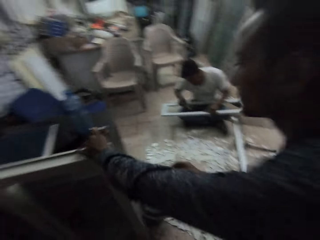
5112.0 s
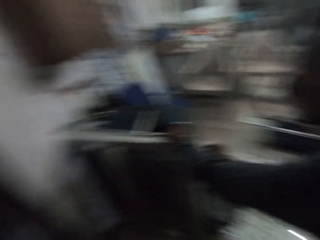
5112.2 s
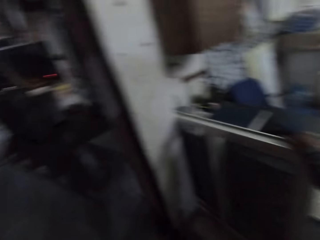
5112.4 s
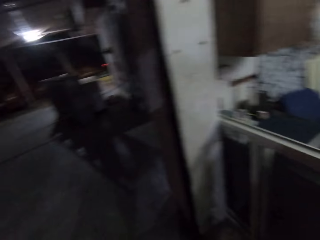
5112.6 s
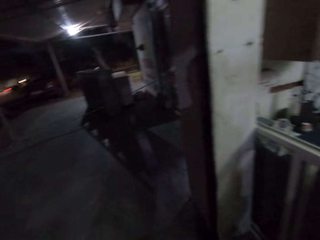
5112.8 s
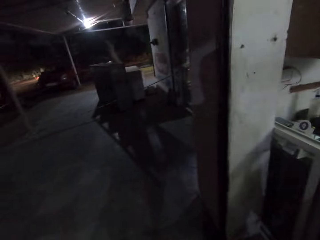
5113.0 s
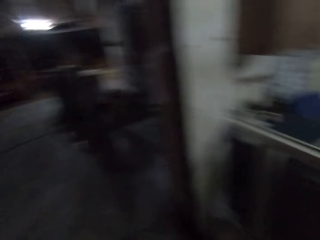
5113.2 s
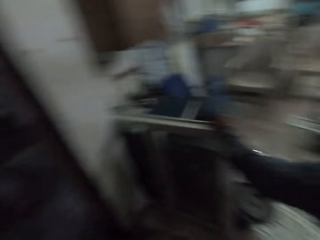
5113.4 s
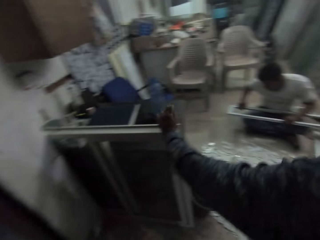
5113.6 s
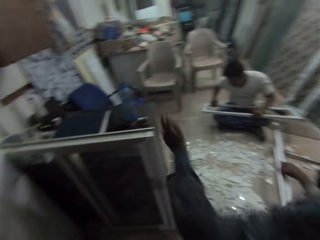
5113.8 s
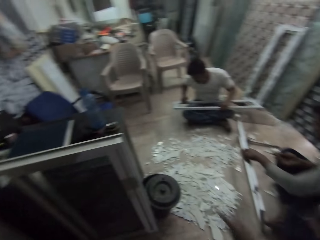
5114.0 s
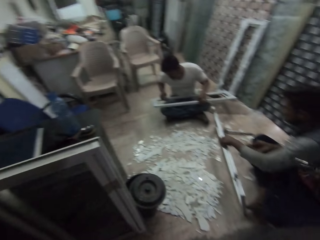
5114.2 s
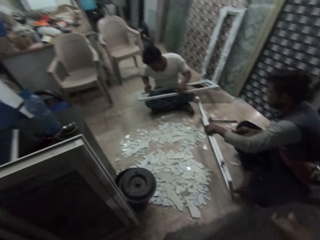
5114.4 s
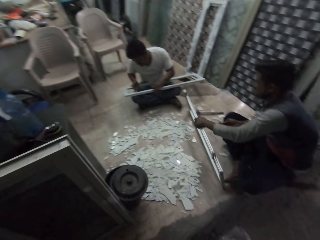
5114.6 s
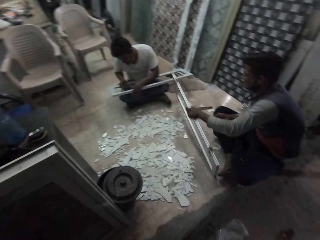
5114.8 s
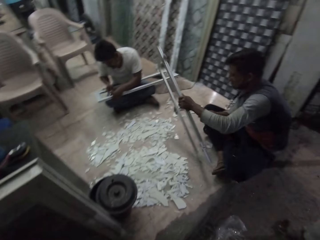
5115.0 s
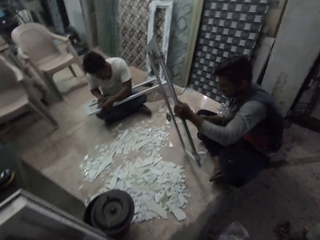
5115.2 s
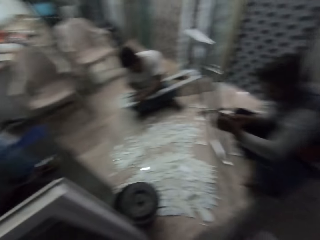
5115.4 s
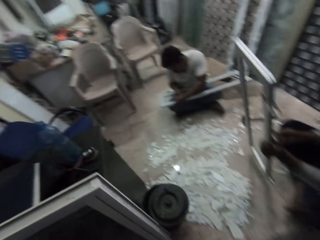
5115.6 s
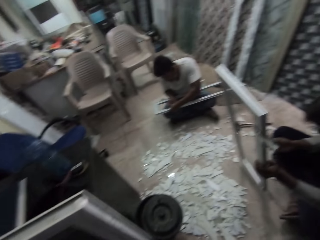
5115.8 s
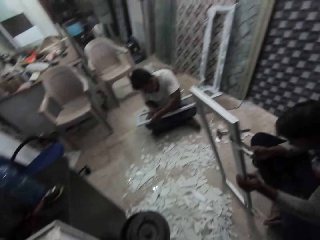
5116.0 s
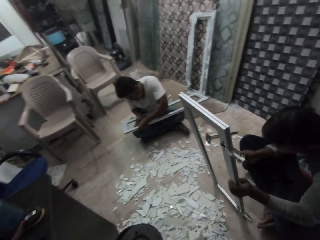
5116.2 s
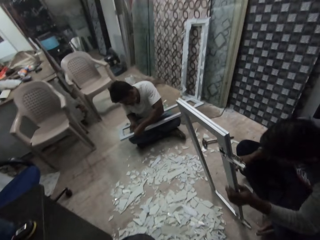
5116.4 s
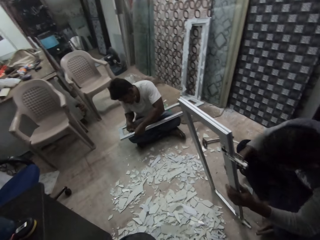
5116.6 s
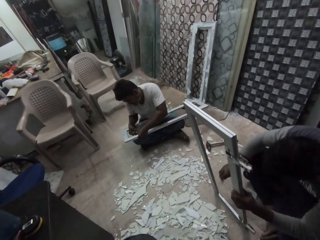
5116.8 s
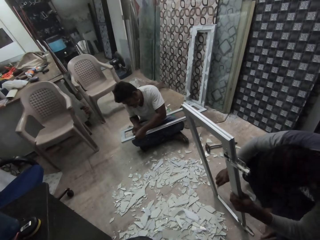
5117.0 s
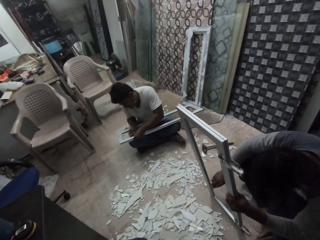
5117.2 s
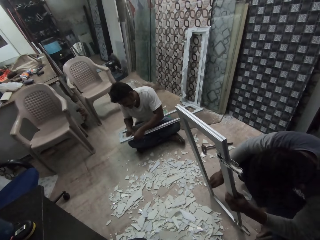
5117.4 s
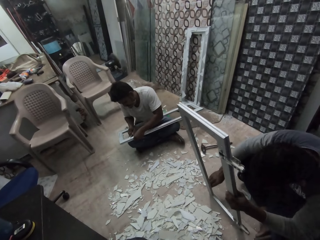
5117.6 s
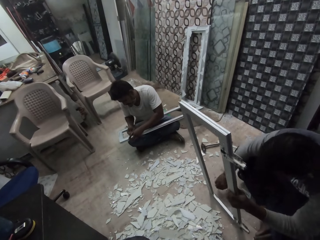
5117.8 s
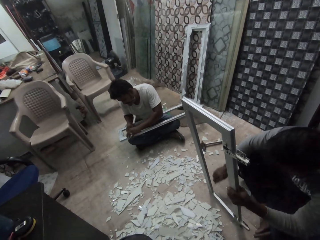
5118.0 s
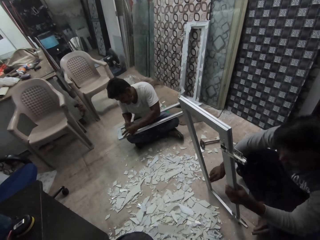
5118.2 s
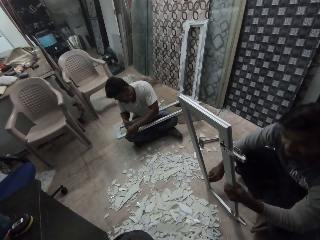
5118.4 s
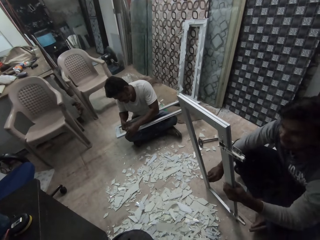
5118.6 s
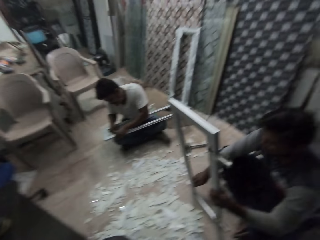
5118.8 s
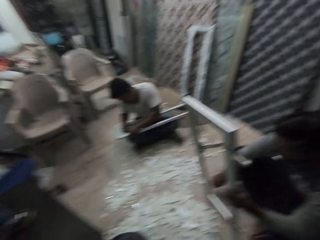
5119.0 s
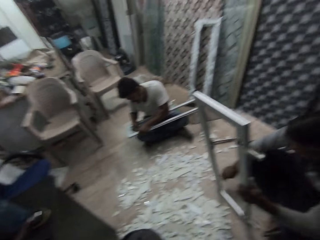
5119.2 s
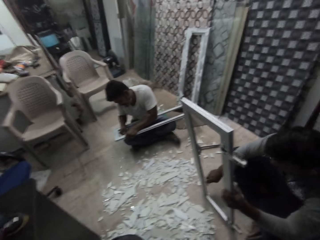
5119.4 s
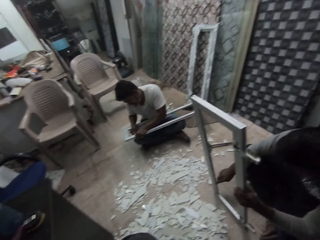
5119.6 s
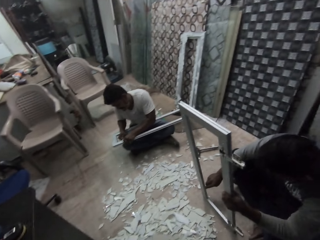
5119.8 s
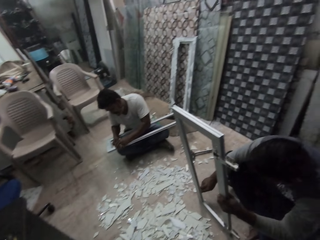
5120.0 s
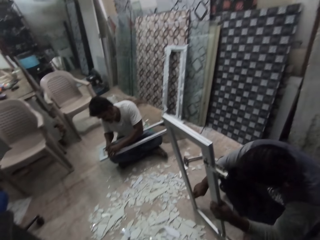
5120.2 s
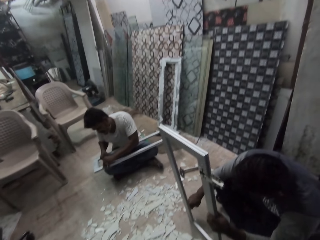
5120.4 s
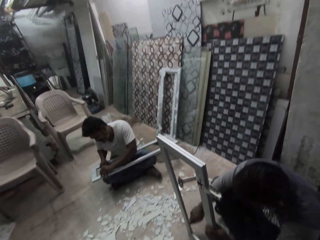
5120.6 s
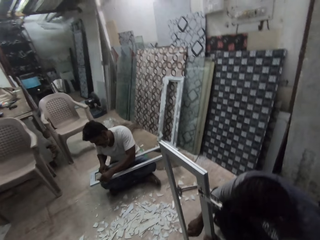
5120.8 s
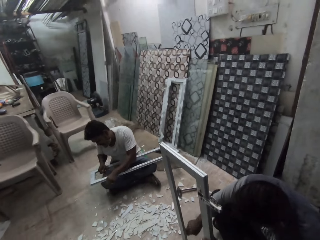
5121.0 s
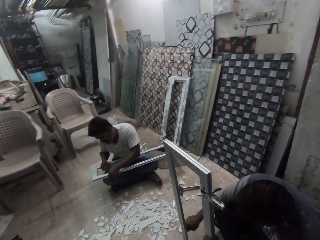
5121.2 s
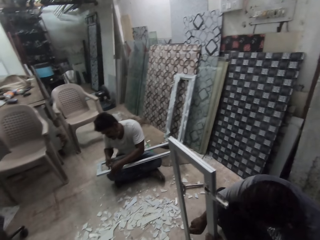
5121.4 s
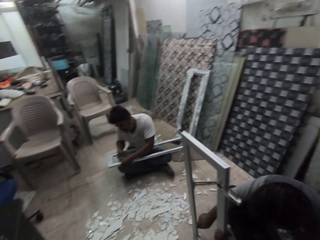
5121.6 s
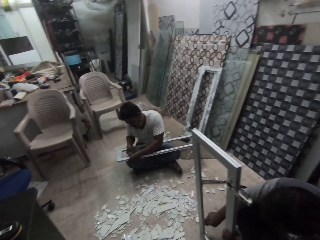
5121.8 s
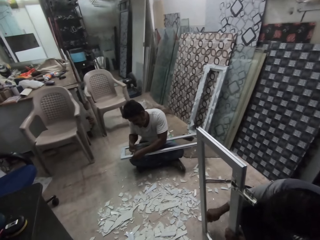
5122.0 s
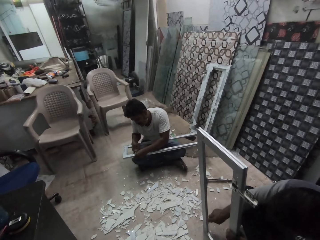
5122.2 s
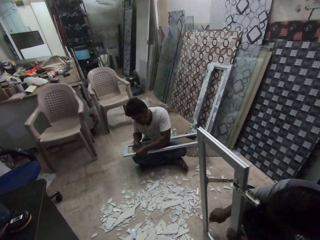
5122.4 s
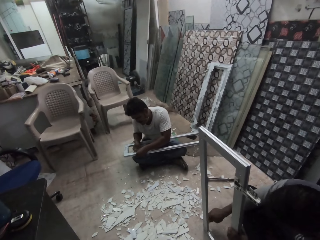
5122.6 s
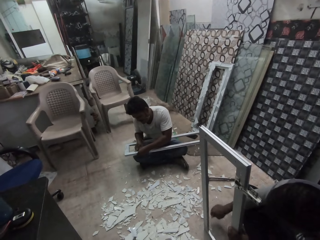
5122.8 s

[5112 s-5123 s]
A man picks a bunch of keys from a shelf with his right hand. Another man picks the baluster from the ground with his left hand and drops the baluster on the ground with his left hand. A third man scraps the baluster with the scrapper in his right hand. The camera wearer interacts with the friends. The second man scraps the baluster with the scrapper in his right hand.

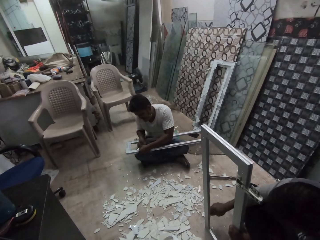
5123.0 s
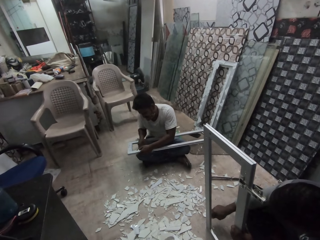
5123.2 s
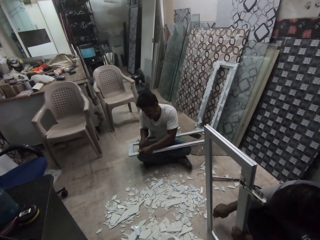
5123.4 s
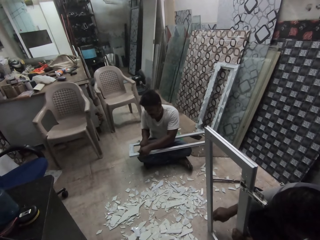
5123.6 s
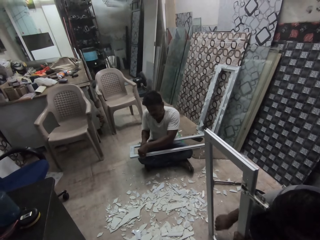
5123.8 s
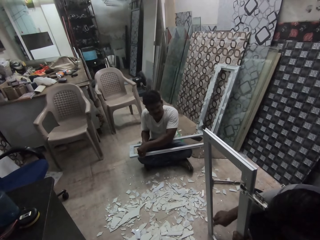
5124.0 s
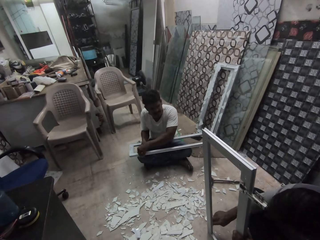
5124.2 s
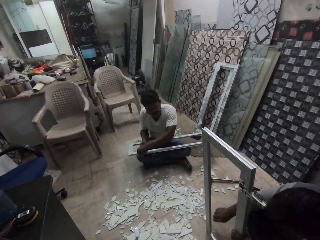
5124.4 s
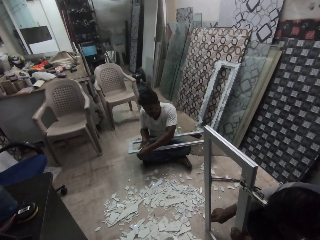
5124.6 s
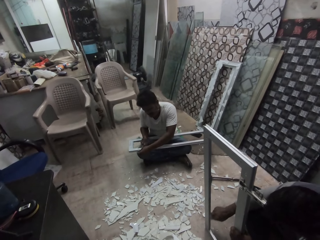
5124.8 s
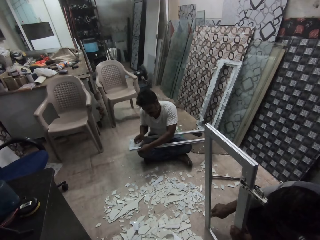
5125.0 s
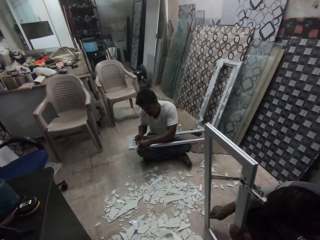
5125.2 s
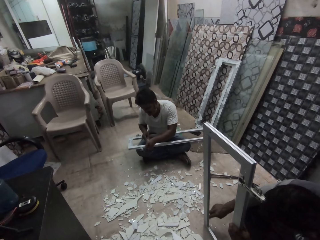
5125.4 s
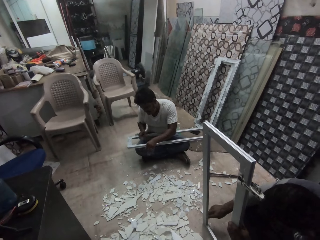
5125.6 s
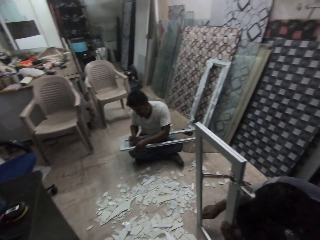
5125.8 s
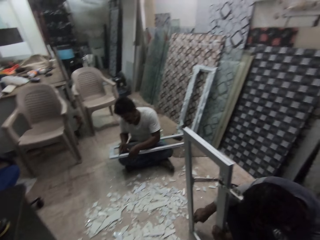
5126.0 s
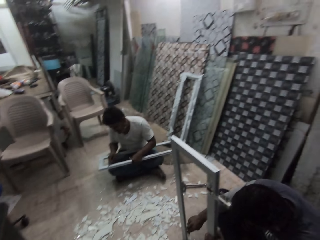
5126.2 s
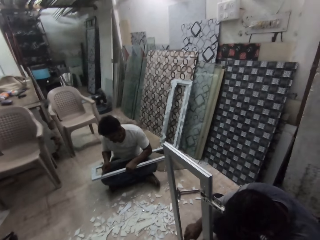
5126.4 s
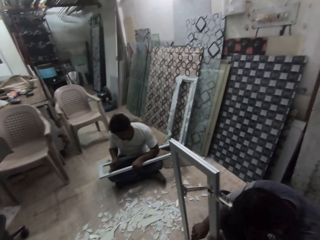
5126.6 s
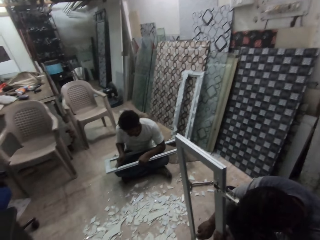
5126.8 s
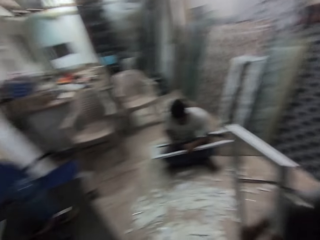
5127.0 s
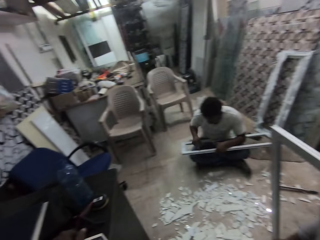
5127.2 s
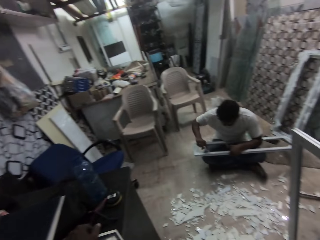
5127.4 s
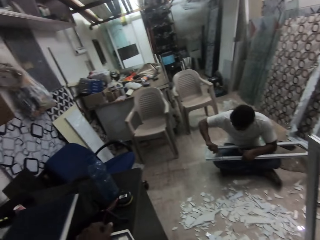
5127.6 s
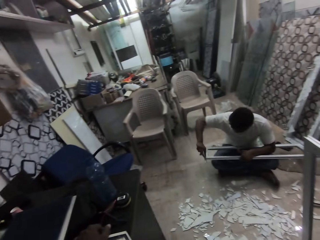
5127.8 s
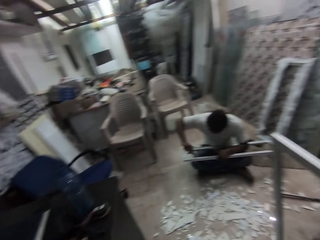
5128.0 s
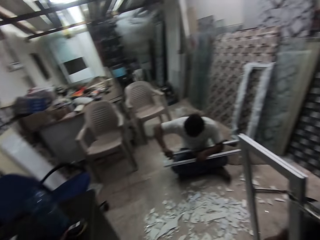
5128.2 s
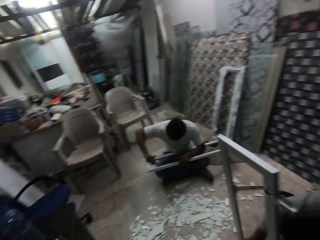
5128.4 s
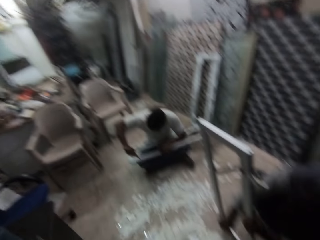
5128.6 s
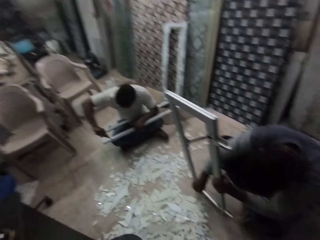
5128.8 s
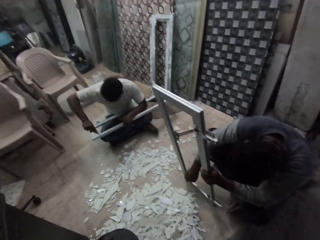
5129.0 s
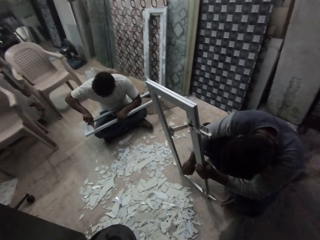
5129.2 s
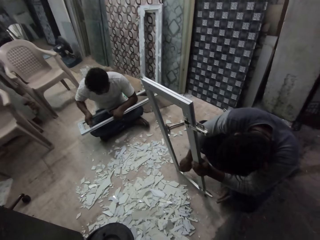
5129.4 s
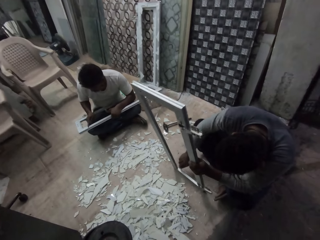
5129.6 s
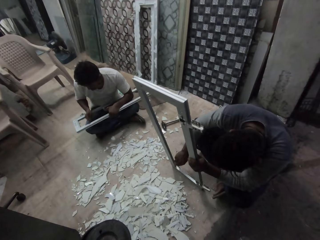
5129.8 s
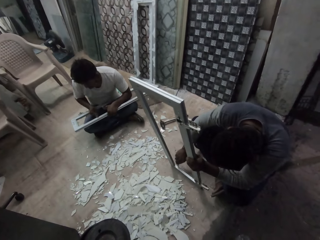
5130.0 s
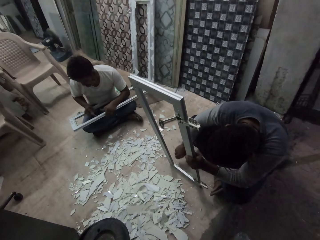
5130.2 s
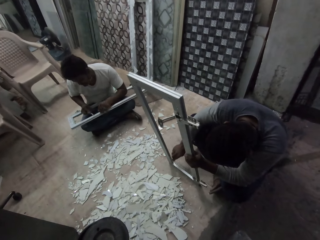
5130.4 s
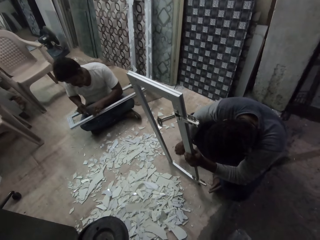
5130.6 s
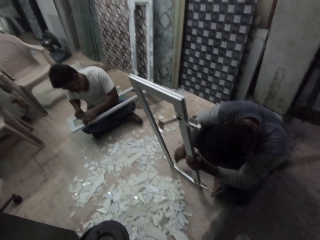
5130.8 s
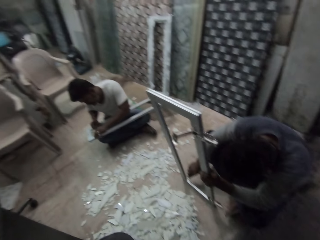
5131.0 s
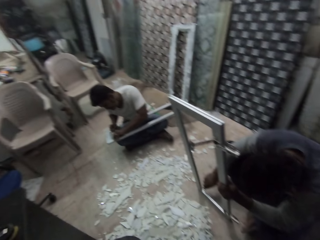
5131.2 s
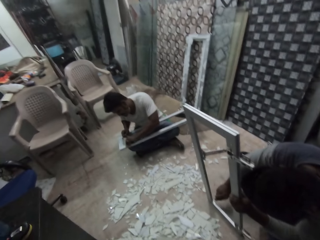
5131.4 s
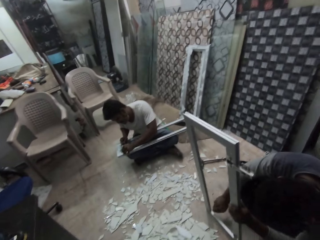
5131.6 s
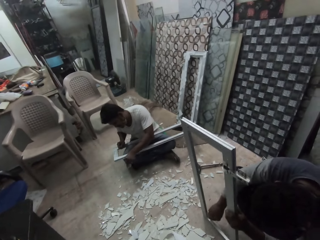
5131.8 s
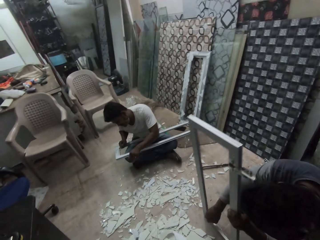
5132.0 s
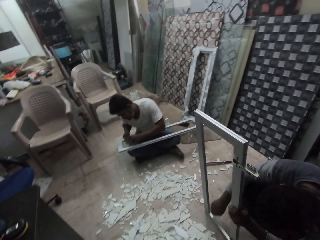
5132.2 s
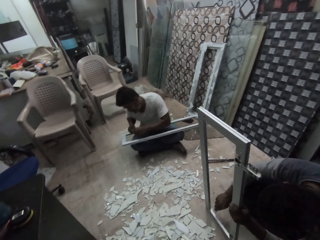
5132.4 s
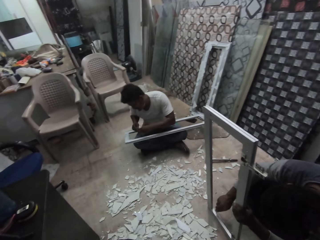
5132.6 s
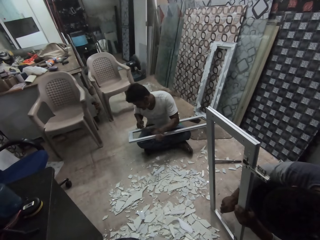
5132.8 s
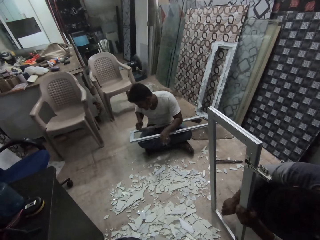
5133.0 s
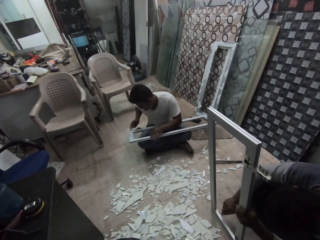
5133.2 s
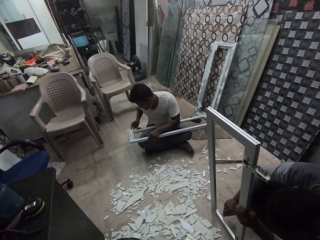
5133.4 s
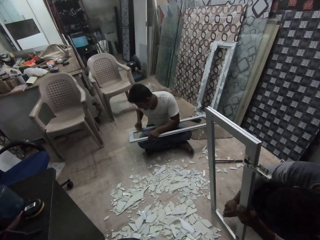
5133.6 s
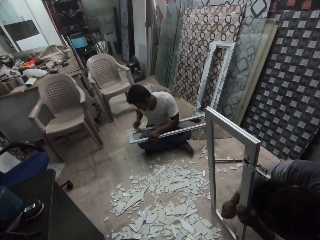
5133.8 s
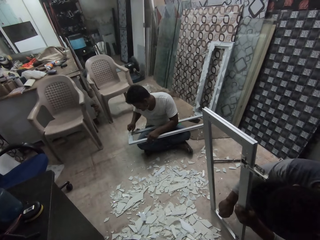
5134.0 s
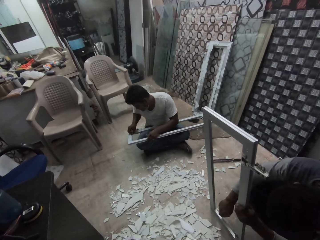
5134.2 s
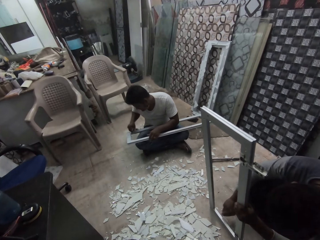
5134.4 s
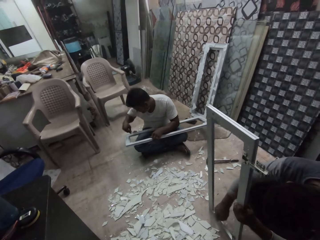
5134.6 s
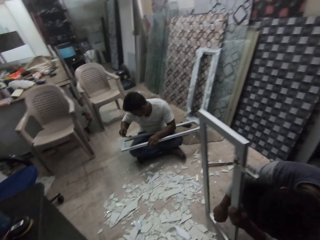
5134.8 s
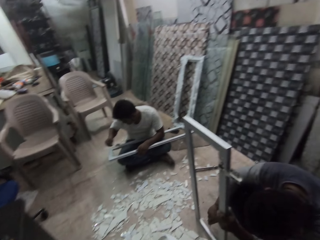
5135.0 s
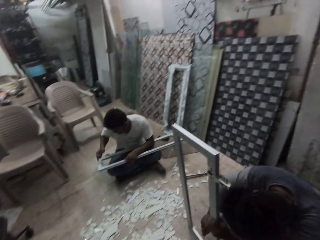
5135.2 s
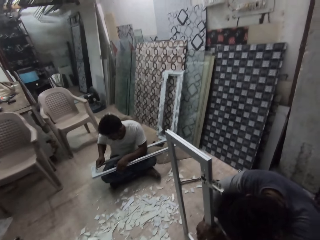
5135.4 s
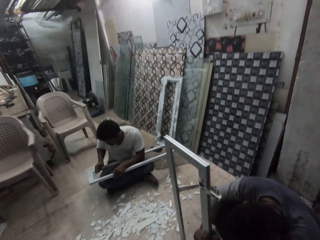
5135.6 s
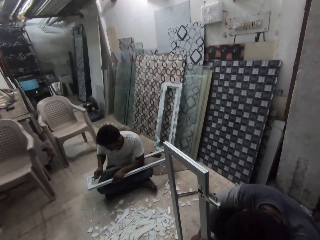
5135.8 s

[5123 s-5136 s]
The man wipes some particles off the baluster with his left hand. The man scrapes the baluster with the scraper in his right hand. The man wipes some particles off the baluster with his left hand. The man scrapes the baluster with the scraper in his right hand.
